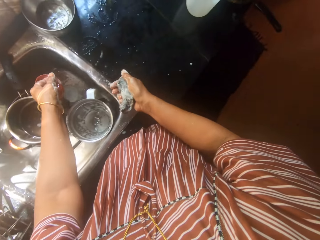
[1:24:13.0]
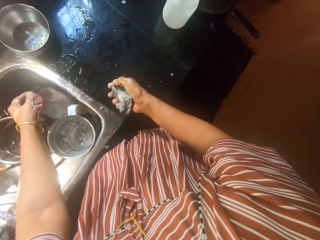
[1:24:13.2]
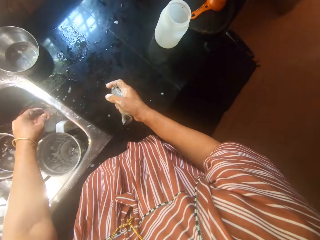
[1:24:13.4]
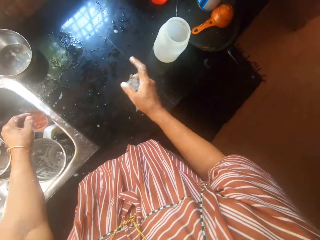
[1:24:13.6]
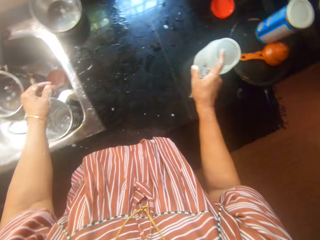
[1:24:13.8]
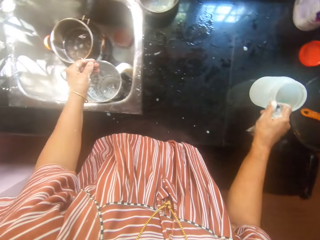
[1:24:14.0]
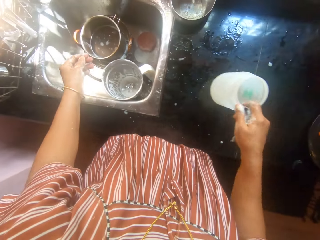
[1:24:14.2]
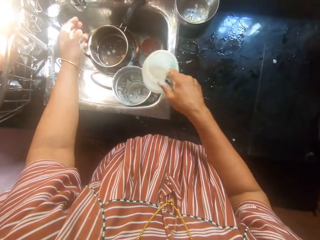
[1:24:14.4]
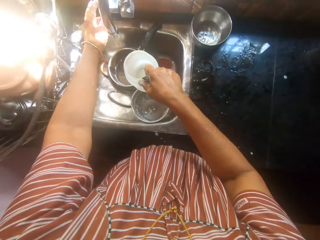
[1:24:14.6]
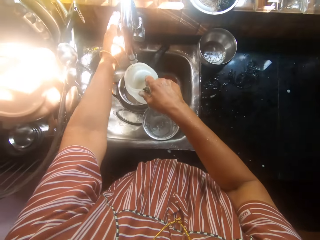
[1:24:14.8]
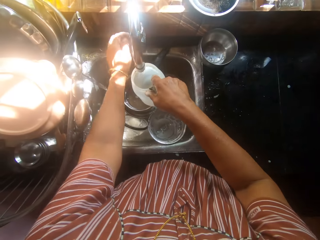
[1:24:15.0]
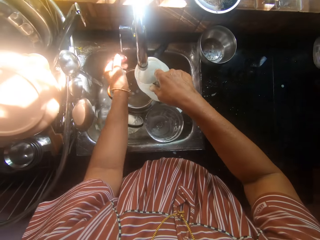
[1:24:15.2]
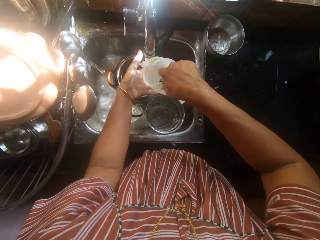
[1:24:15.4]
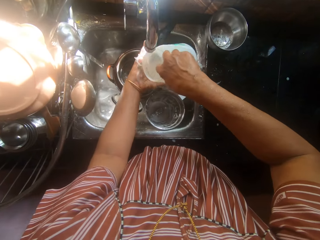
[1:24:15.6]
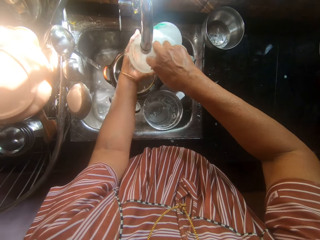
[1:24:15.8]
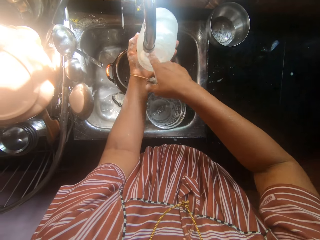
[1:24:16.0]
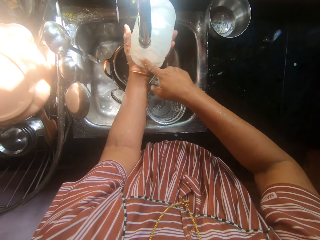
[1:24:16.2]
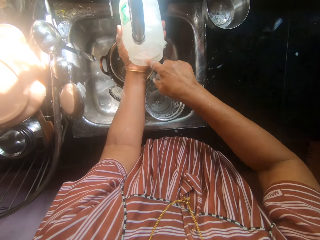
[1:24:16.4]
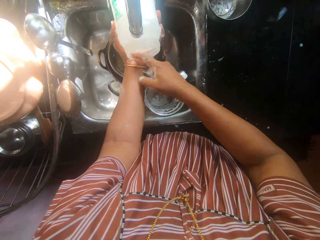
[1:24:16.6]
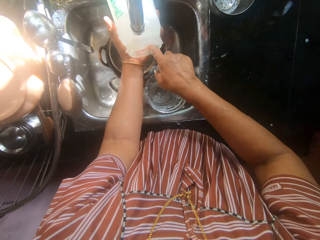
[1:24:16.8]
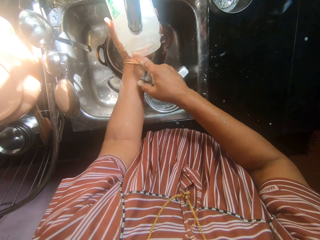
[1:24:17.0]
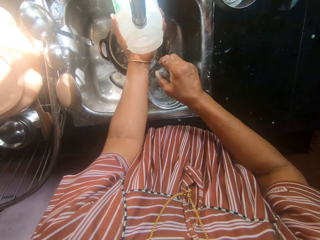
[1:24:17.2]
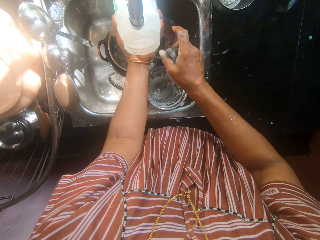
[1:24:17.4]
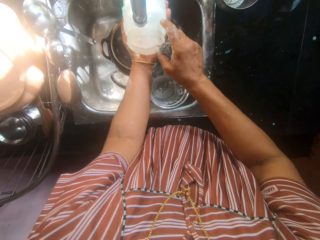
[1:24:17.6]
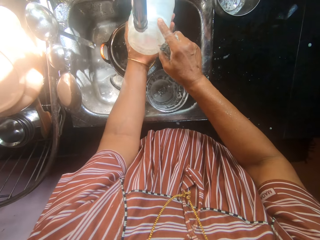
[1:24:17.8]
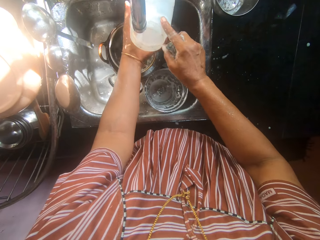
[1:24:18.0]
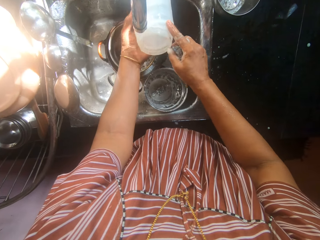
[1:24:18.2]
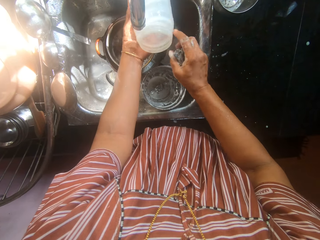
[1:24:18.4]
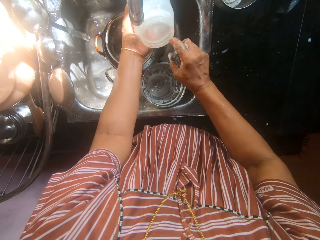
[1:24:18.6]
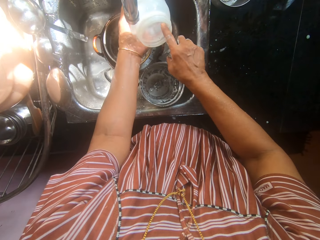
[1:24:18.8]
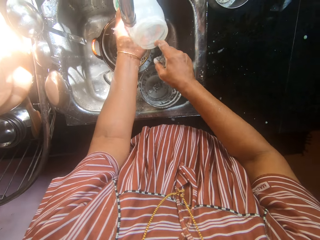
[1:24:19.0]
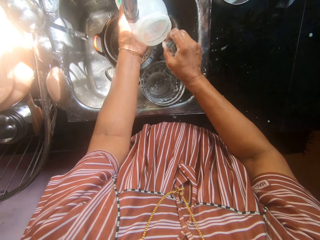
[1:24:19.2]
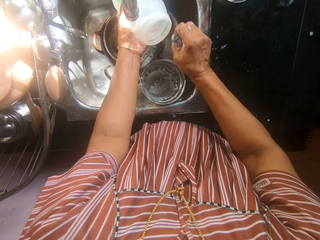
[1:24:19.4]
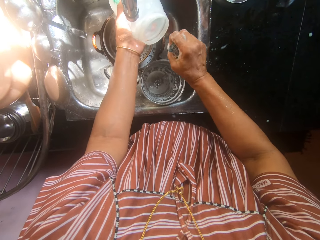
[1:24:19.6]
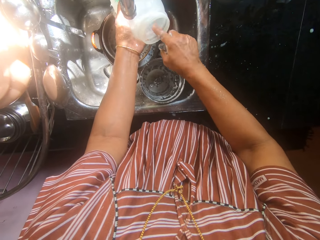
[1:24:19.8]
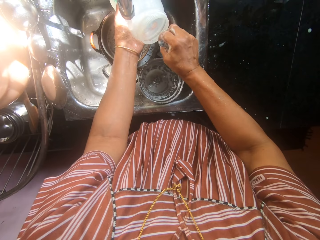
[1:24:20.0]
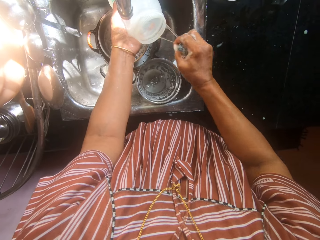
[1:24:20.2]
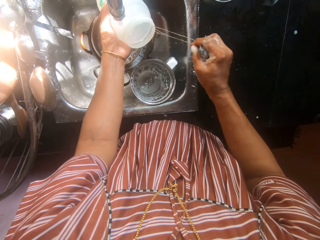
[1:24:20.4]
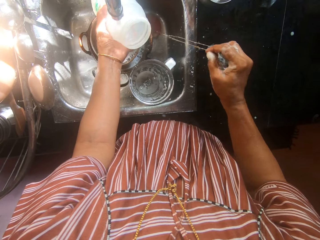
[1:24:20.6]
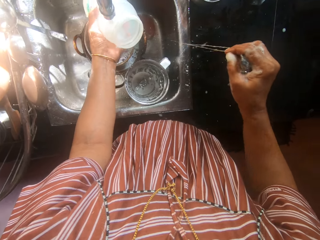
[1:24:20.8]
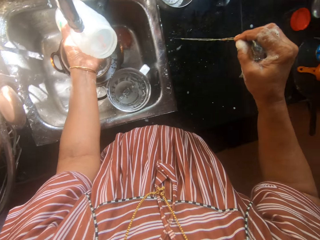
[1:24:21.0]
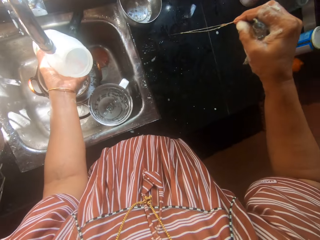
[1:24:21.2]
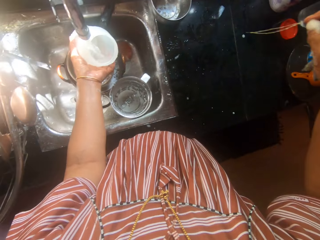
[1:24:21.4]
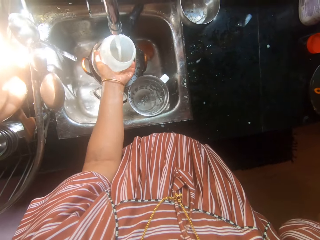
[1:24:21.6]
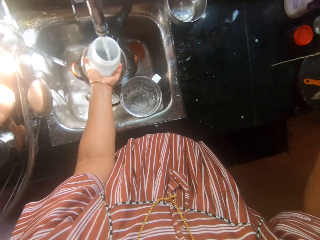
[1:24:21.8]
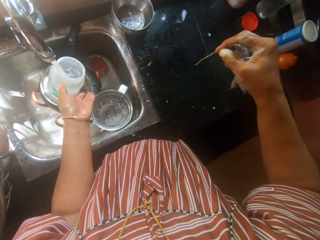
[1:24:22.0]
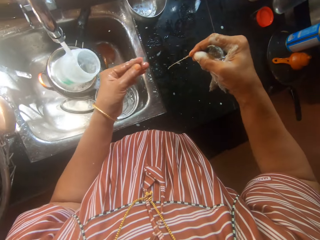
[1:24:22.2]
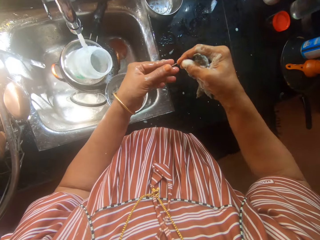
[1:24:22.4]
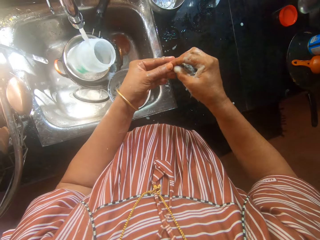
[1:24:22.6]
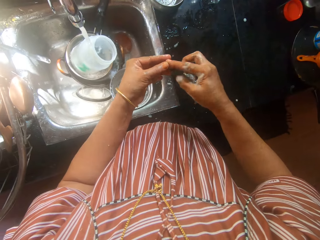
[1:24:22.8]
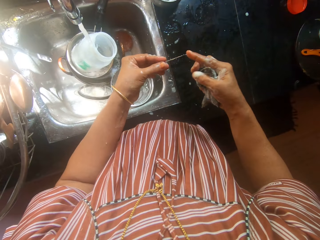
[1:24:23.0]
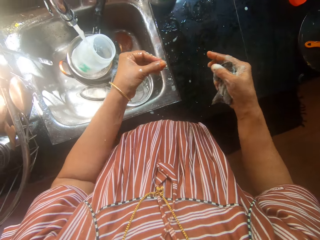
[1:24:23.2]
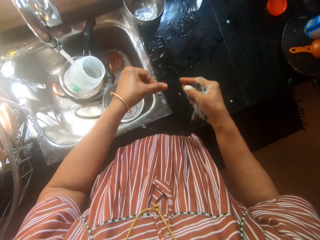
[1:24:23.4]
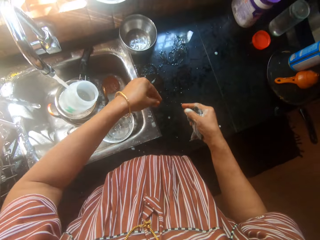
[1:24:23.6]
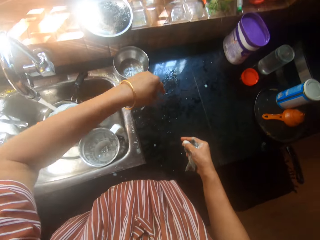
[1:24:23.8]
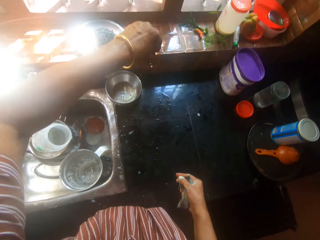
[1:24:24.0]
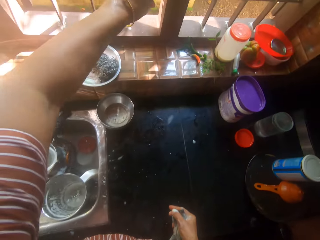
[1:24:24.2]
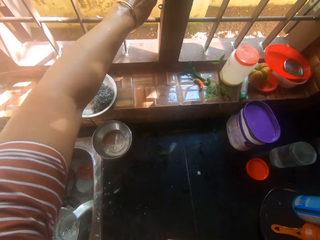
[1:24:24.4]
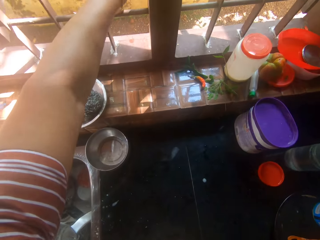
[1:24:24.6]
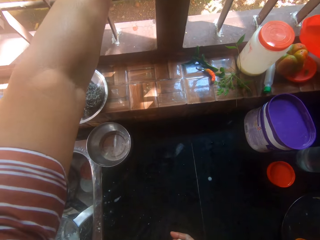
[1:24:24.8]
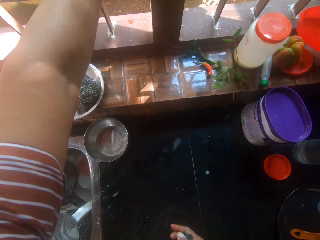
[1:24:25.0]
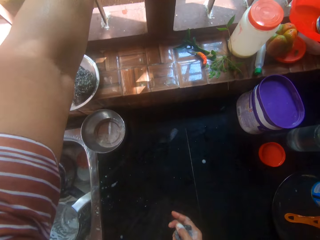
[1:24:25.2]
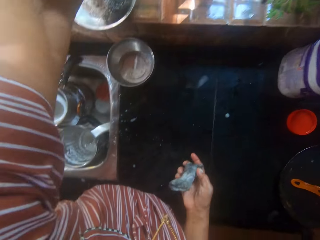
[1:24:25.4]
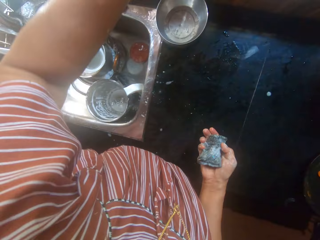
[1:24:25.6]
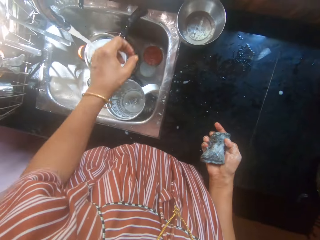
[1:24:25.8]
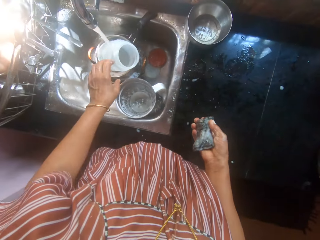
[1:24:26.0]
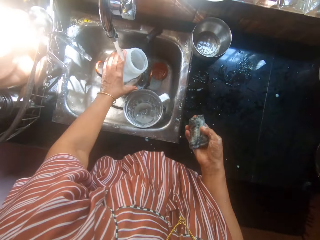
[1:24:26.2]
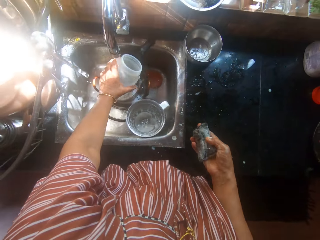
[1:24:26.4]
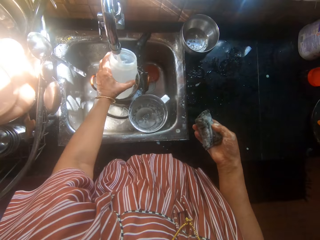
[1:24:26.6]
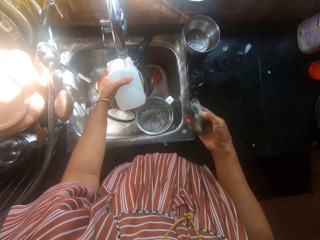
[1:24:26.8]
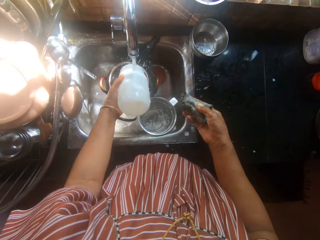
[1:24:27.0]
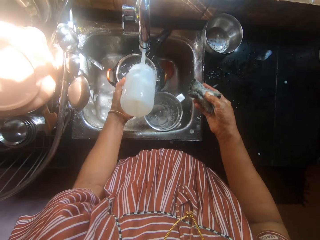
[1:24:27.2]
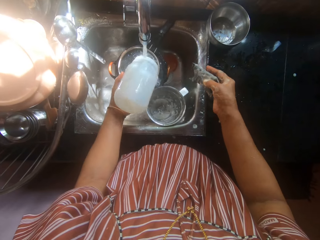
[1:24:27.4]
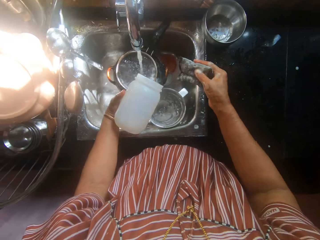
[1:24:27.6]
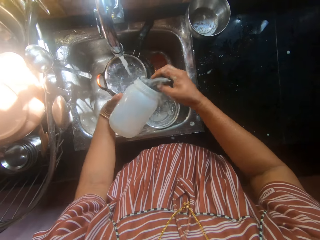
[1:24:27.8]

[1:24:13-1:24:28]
The camera wearer picks a plastic container from the kitchen table with her right hand. She opens the tap on the sink with her left hand. She rinses the plastic container with both hands. She removes a strand of dirt from the plastic container with her right hand. She puts water in the container. She drops the plastic container in her left hand into the sink. She passes the strand of dirt from her right hand to her left hand. She removes the dirt from her hands. She throws the strand of dirt through the window with her left hand. She picks up the plastic container from the sink with her left hand.

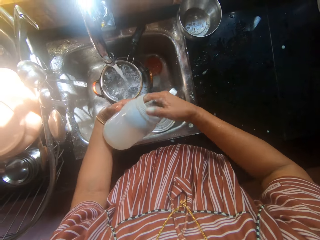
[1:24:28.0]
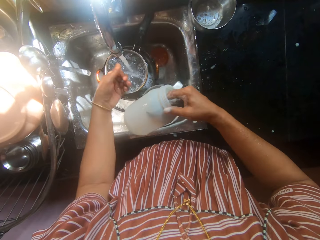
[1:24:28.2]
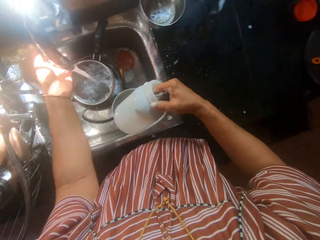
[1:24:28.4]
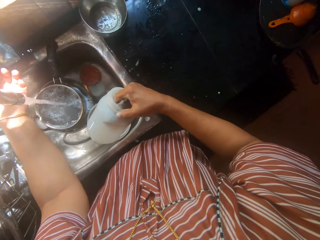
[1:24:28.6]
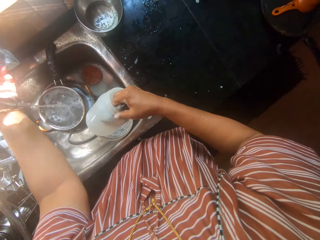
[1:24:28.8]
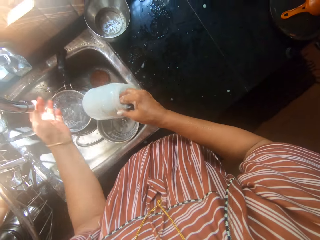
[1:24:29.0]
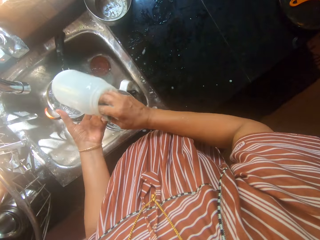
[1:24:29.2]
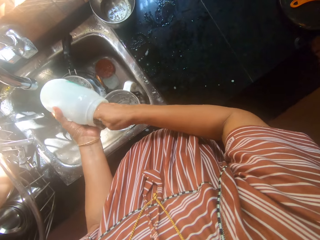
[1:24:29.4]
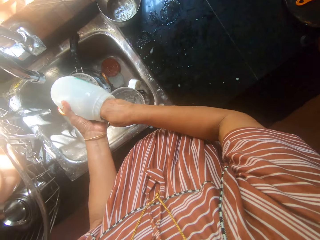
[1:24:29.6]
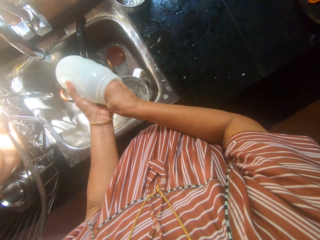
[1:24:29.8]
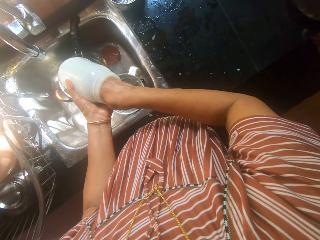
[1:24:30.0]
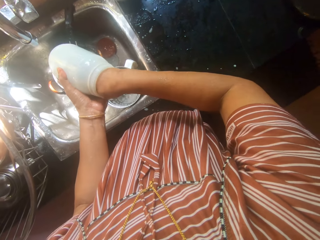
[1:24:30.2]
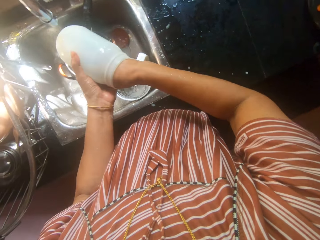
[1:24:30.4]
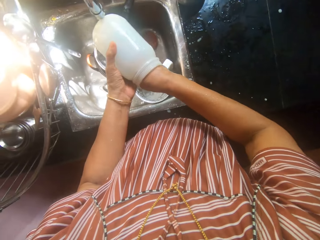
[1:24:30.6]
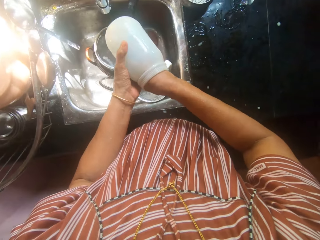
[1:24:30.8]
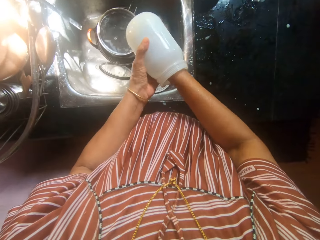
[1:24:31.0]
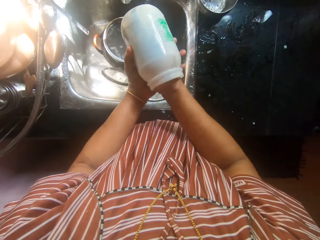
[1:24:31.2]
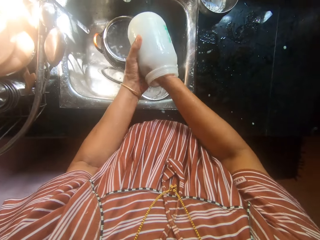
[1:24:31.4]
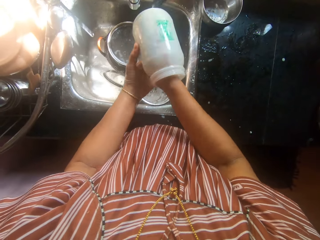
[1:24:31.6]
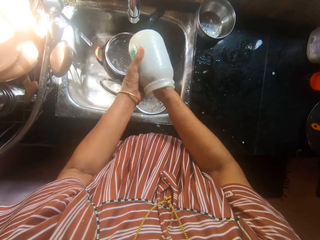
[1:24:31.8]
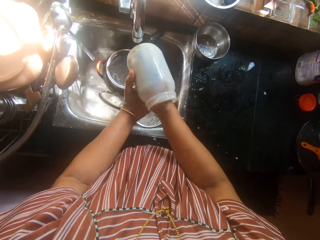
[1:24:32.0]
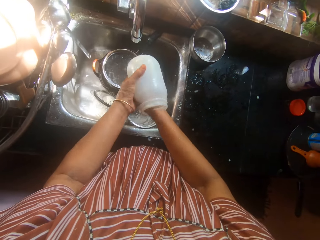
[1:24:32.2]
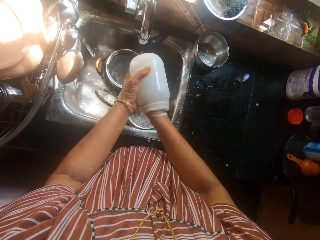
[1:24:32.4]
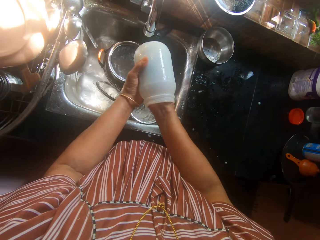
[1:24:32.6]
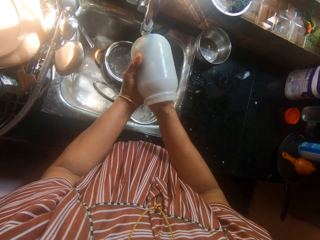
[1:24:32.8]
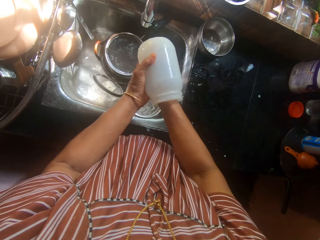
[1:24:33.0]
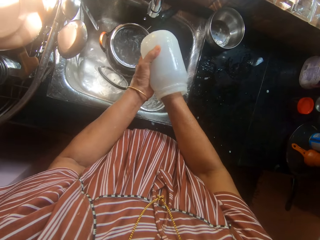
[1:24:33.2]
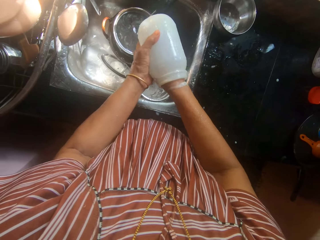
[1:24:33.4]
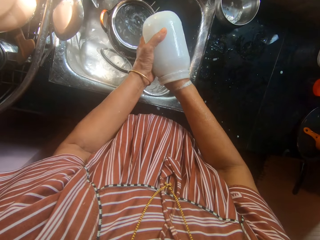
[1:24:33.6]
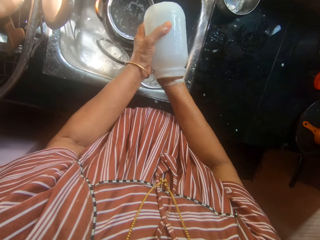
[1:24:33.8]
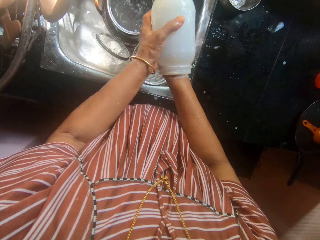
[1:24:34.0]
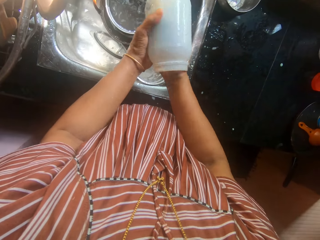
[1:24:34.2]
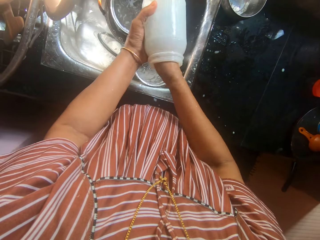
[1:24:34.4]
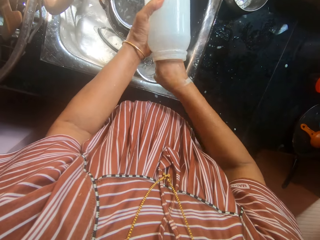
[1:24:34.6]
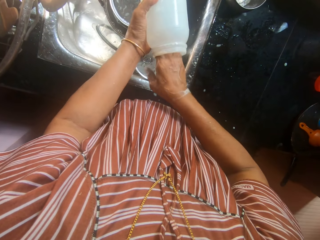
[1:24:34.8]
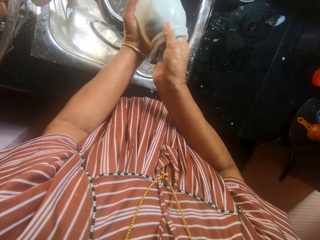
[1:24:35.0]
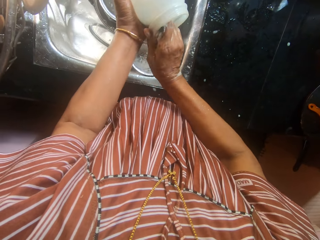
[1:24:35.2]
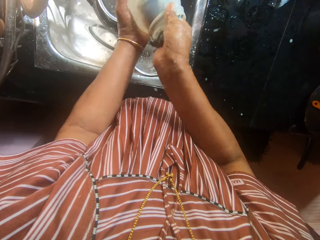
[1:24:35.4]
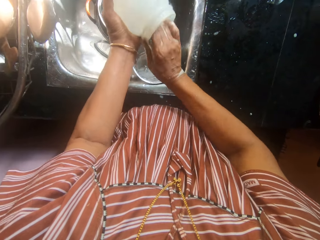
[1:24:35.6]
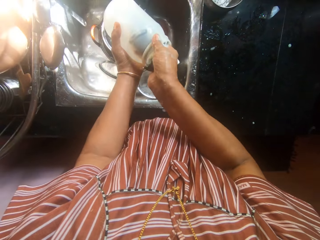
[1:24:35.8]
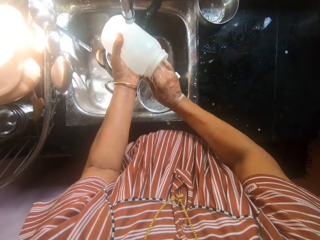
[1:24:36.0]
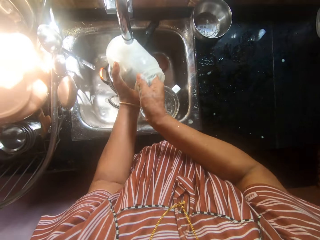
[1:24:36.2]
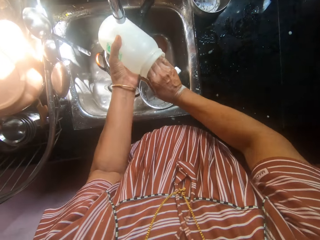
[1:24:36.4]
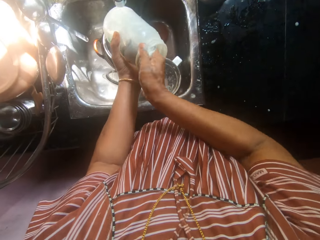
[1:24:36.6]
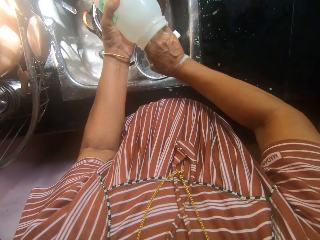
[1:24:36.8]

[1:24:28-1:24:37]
The camera wearer scrubs the sponge on the plastic container with her right hand. She puts off the tap on the sink with her left hand. She scrubs the sponge on the plastic container with her right hand again.
